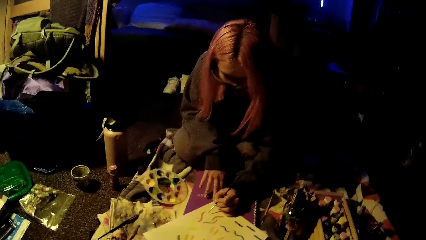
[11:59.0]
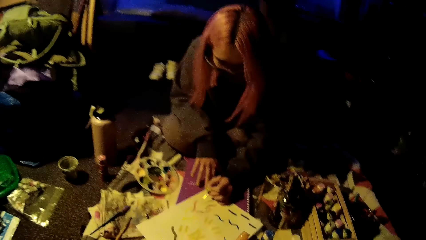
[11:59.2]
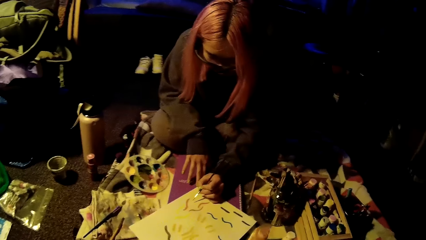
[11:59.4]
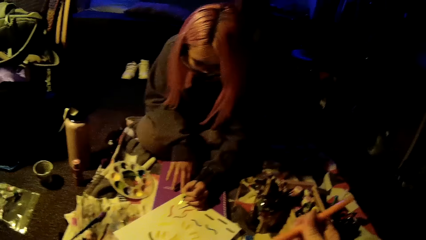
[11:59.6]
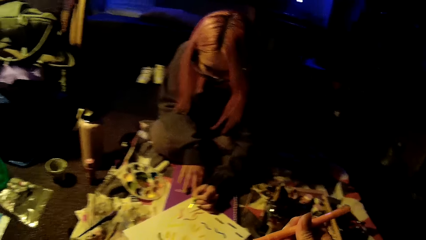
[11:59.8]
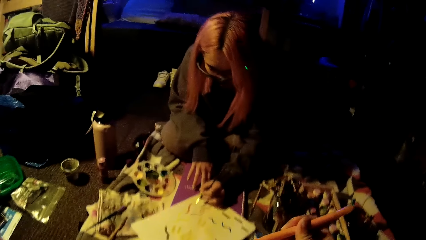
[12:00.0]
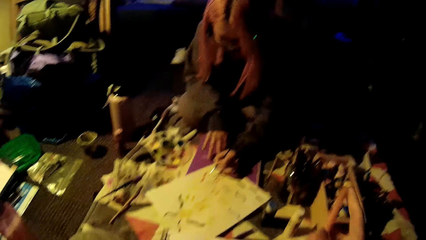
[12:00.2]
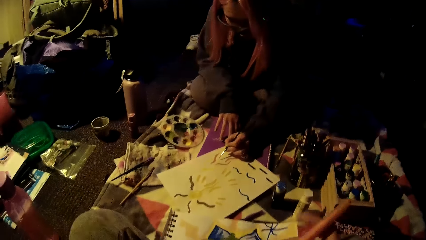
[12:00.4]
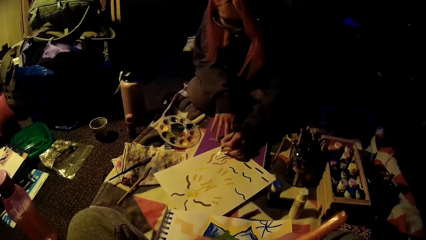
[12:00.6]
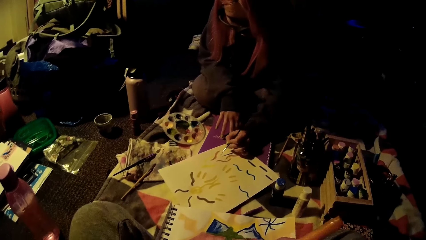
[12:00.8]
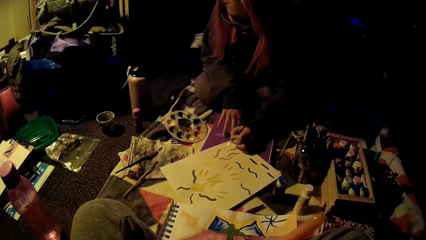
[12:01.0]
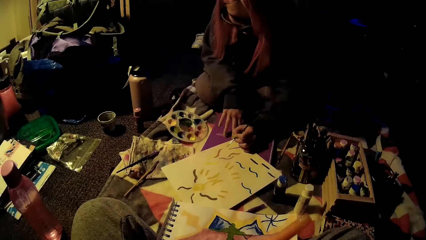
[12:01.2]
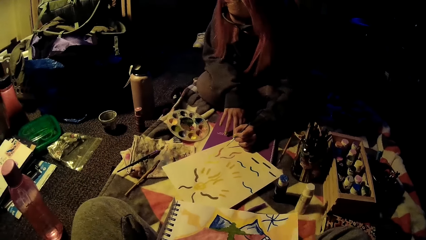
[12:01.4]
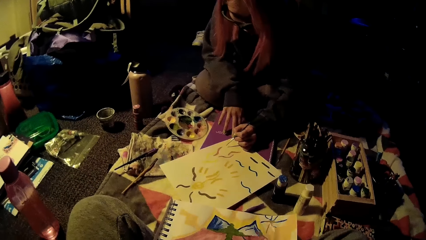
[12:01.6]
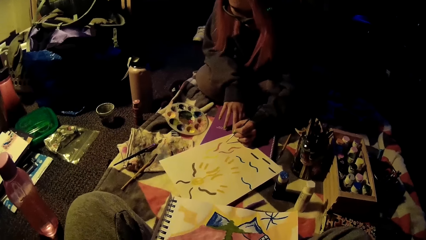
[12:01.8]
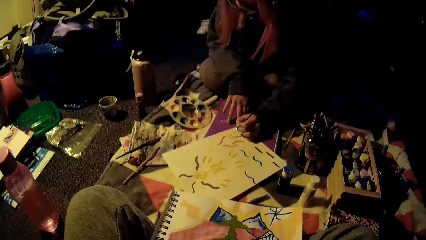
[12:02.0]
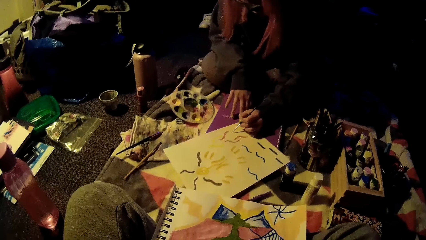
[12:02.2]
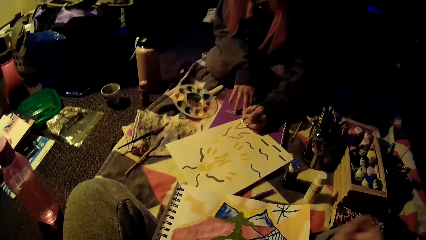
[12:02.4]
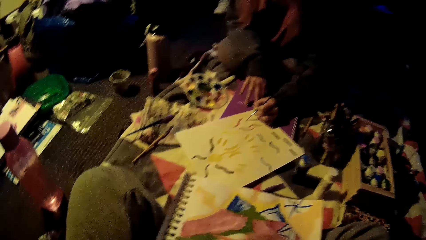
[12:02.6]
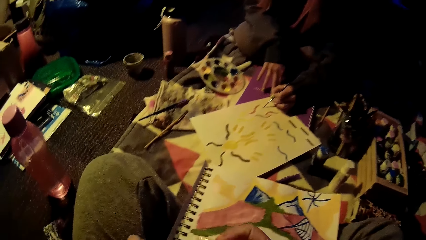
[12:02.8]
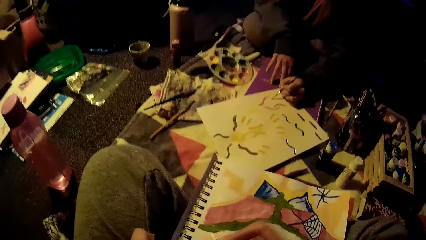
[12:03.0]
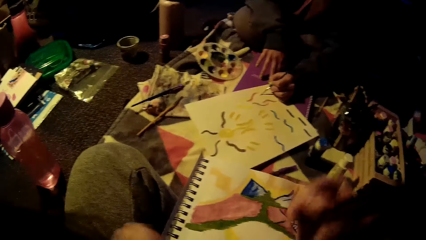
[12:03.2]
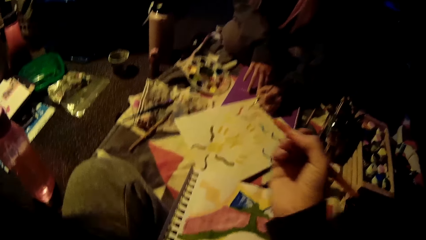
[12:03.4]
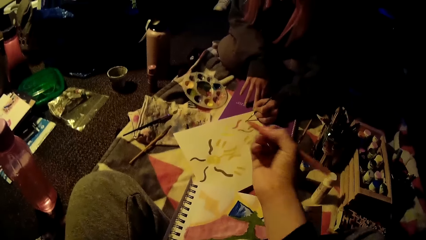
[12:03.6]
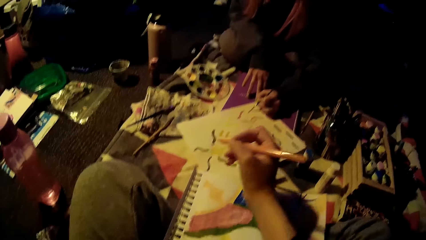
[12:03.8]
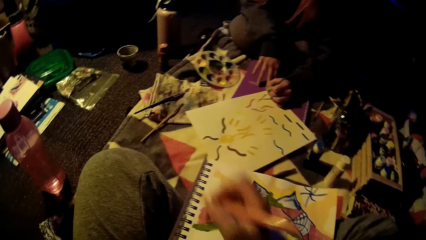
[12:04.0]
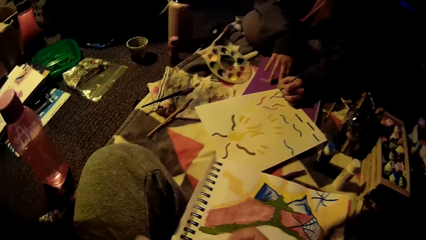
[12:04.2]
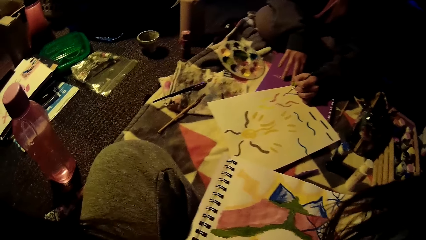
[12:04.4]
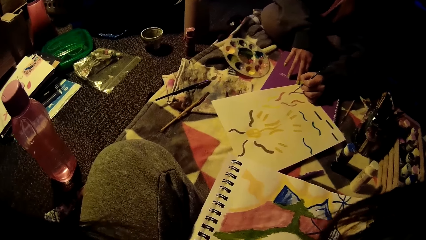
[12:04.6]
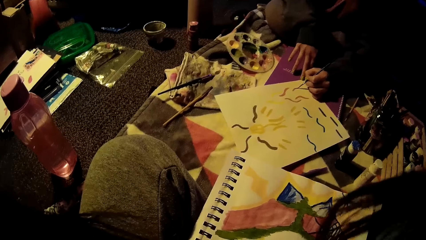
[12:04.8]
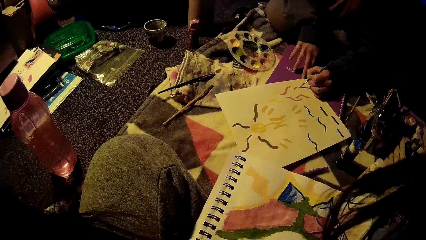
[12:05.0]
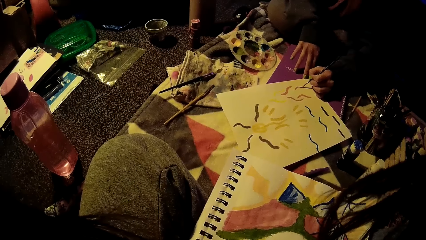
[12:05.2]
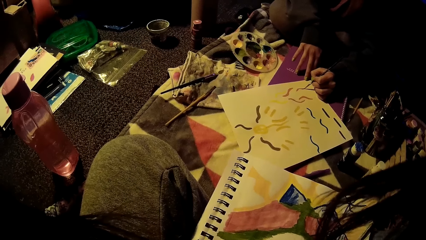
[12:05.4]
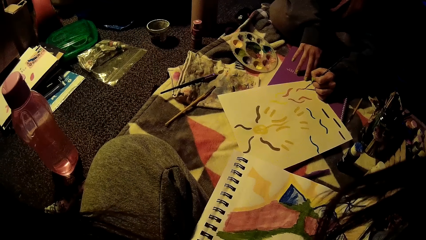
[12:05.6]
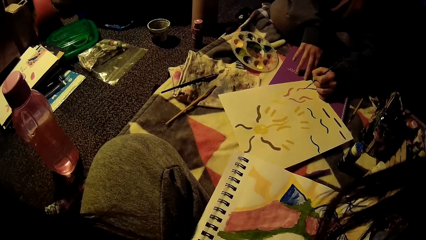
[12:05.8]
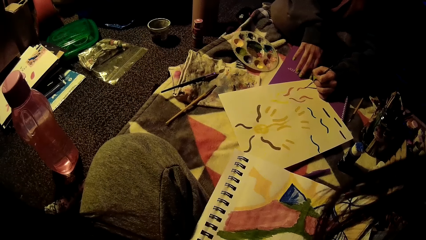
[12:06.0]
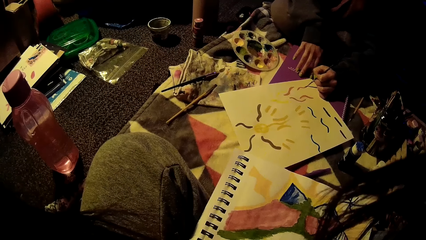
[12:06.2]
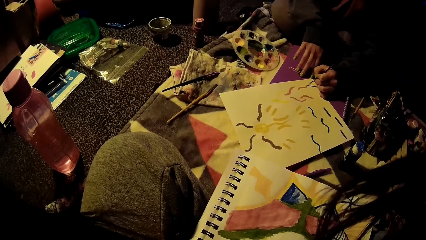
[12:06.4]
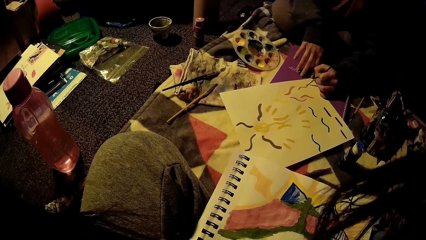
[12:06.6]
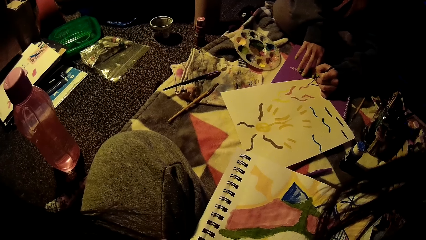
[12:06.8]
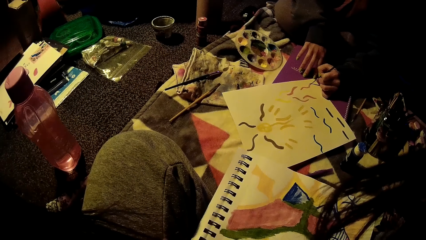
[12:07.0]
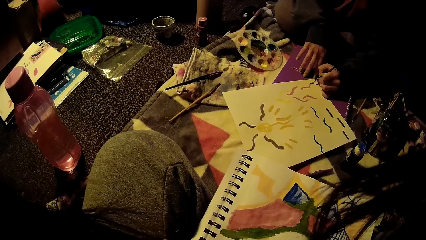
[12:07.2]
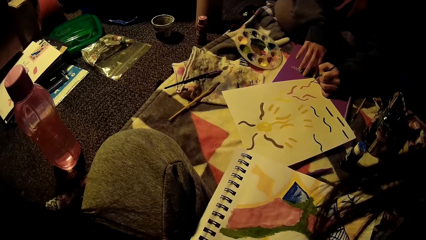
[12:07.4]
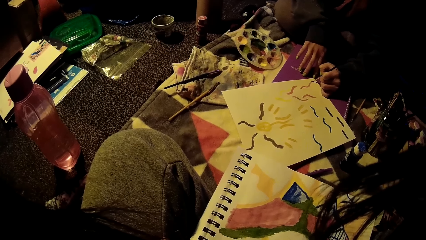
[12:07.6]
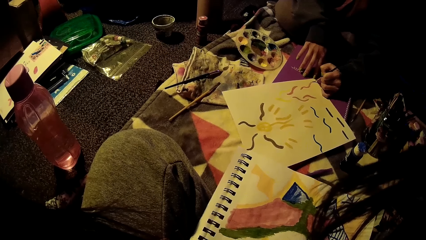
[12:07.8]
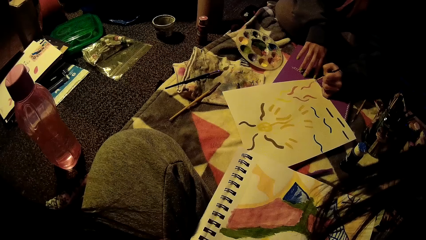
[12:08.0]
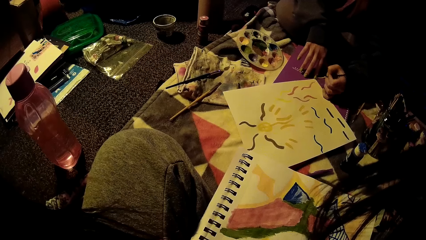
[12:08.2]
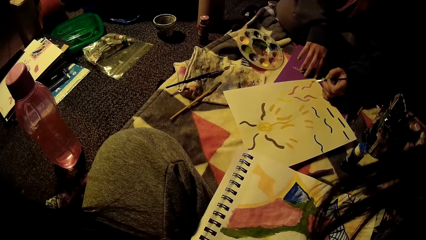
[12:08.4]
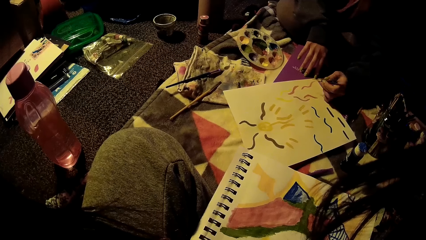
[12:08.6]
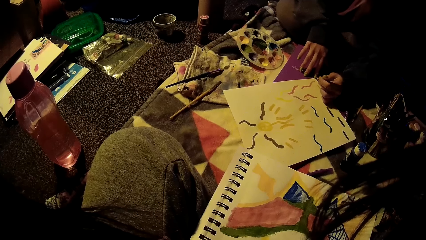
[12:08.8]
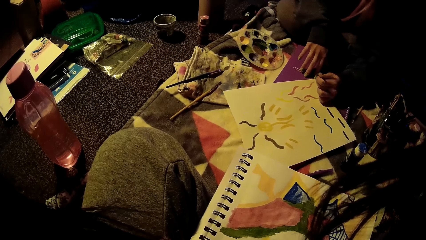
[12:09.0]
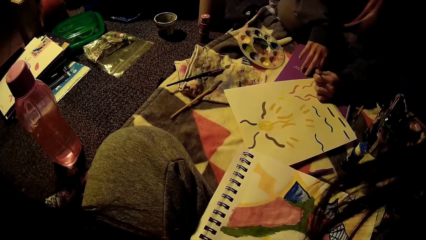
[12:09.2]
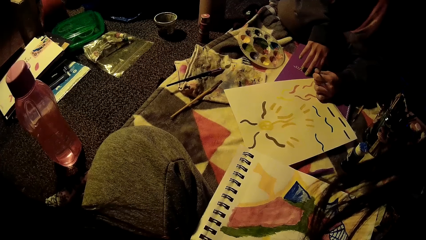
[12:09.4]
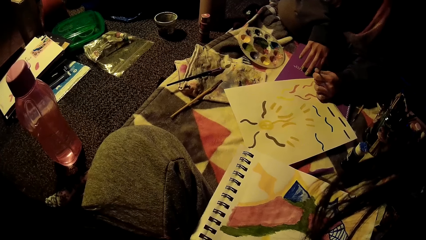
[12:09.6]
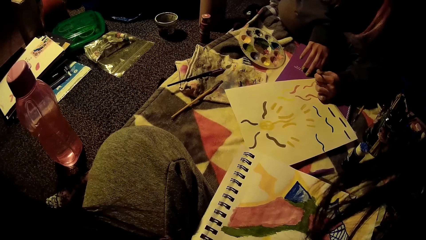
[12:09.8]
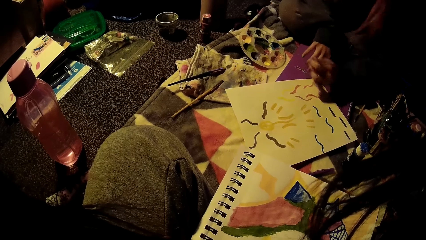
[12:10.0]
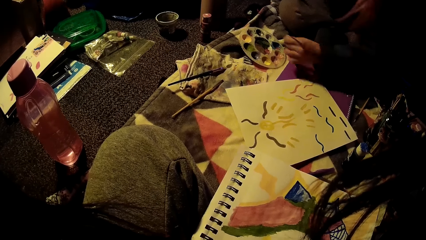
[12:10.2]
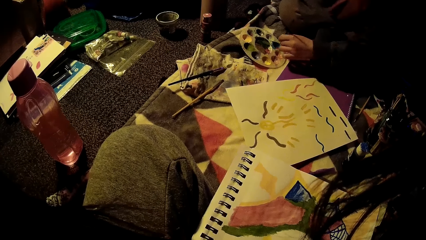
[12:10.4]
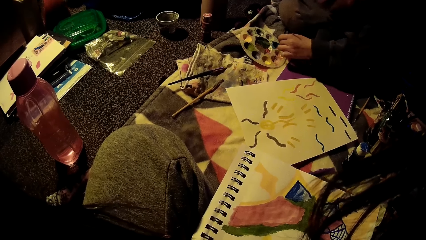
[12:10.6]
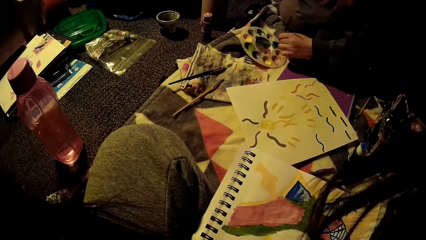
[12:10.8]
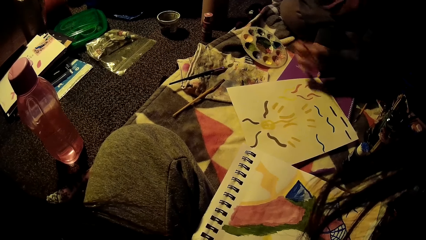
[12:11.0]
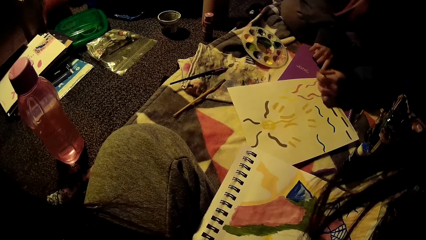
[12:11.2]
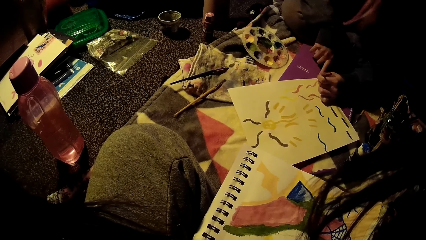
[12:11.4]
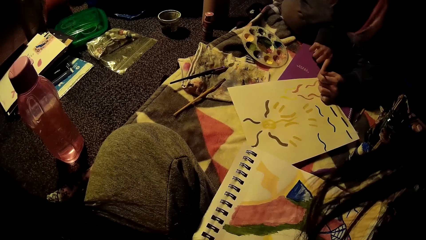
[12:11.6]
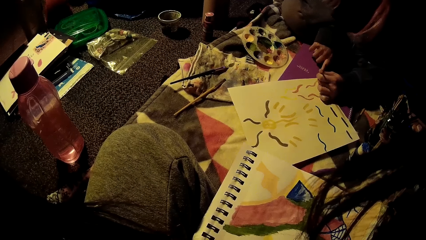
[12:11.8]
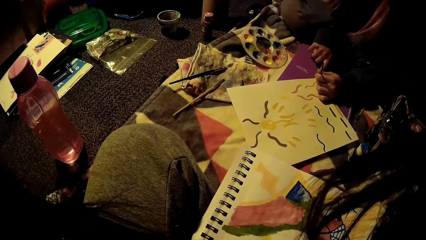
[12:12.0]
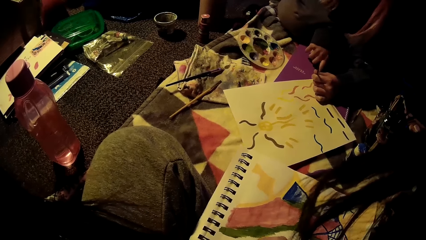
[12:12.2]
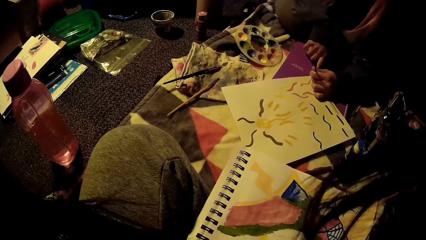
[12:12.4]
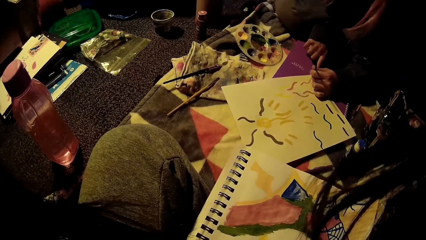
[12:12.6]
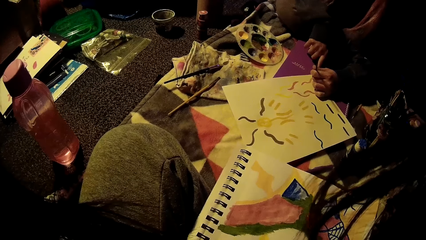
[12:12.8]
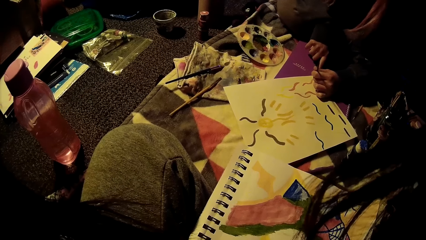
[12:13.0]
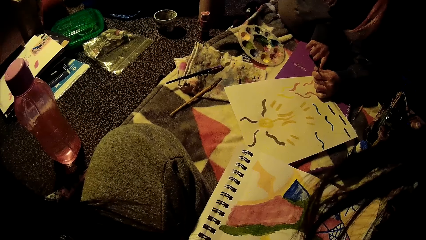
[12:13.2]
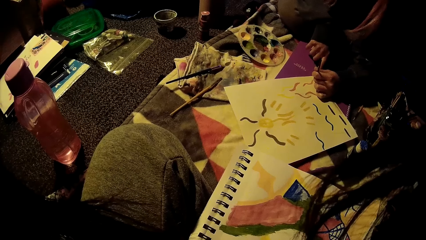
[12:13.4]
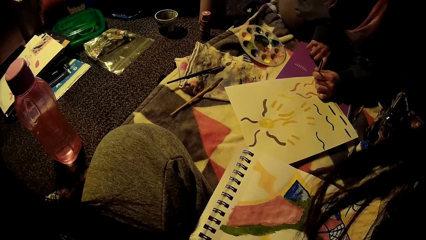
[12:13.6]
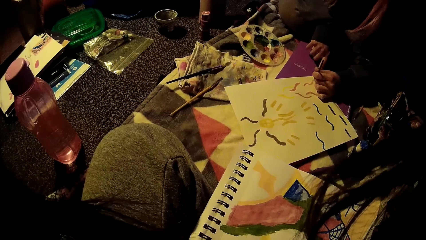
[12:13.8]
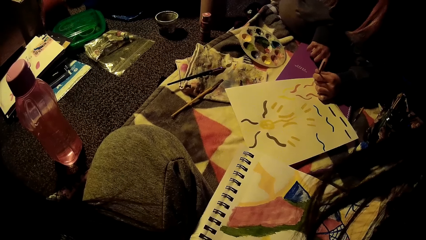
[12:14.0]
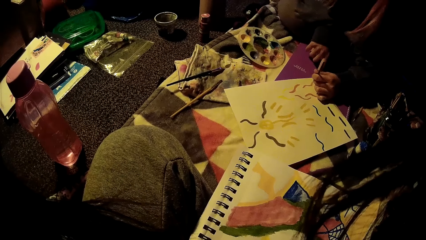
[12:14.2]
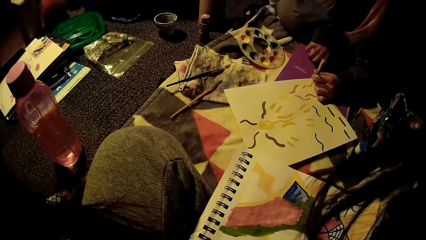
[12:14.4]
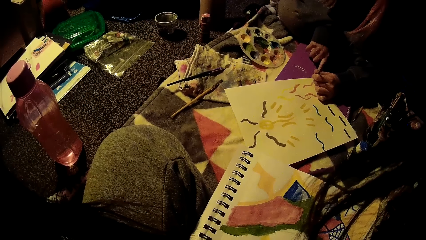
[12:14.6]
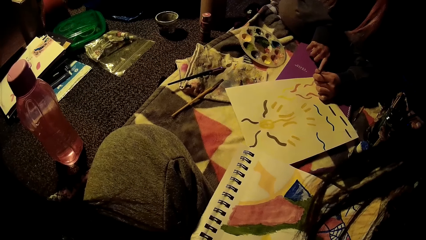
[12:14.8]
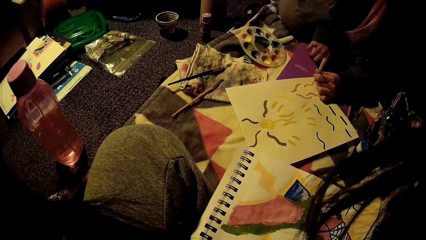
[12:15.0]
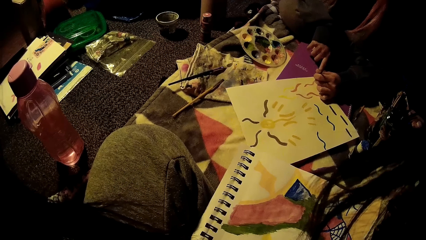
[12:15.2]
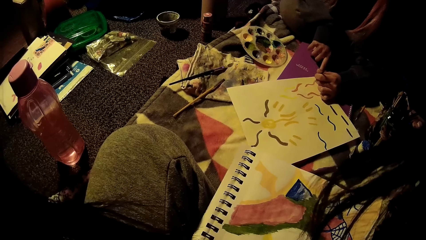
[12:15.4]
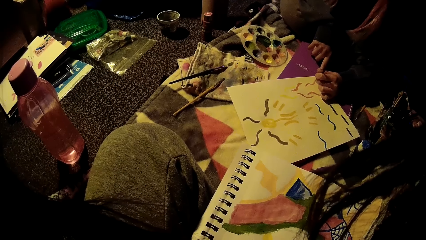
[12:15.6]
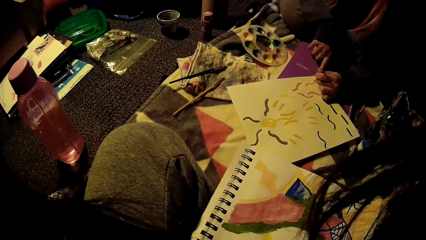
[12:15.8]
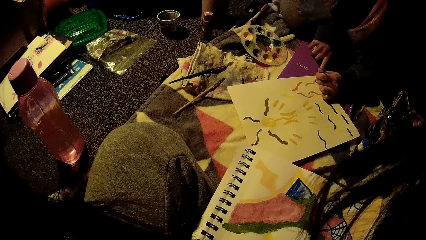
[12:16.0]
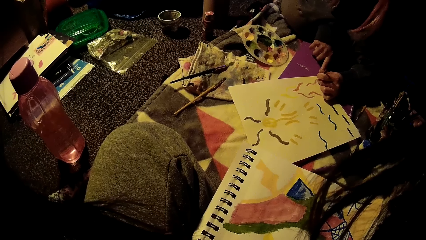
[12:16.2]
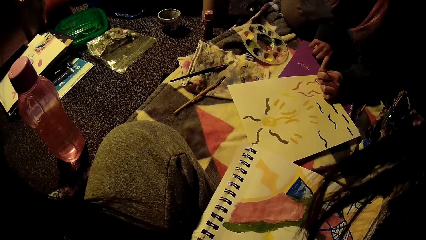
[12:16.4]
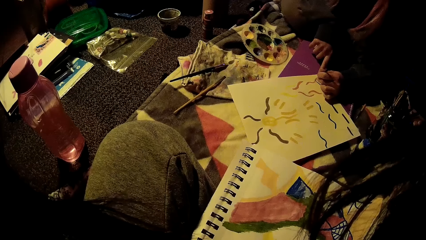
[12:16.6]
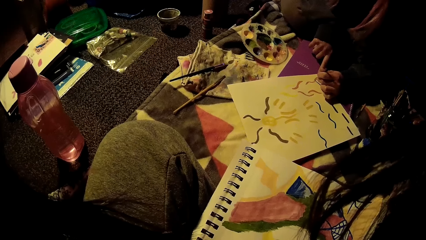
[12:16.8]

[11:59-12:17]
The camera wearer passes the pen in her left hand to her right hand. She pulls up her right sleeve with her left hand. The lady paints on the paper. The lady dips the paint brush in her left hand into paint in the paint palette tray and paints on her sketch pad with the paint brush in her left hand. The camera wearer paints on her sketch pad with the pen in her right hand.
